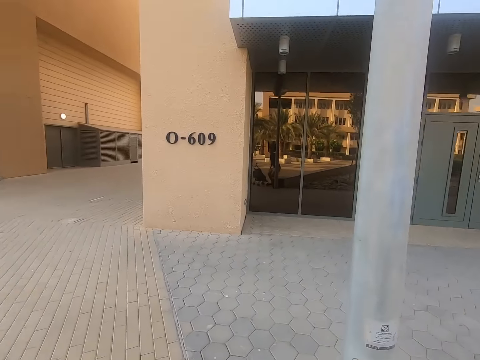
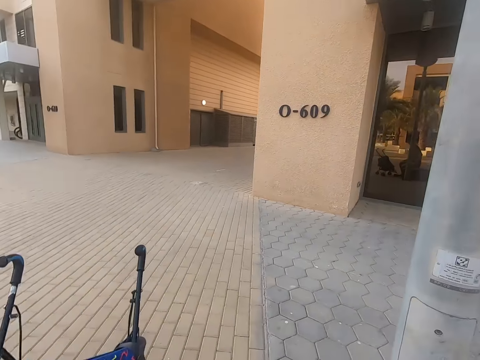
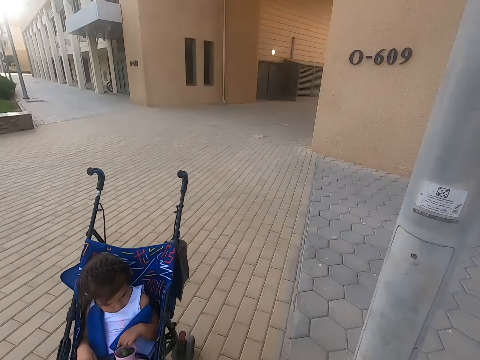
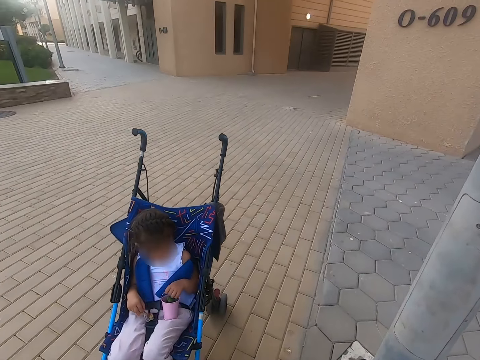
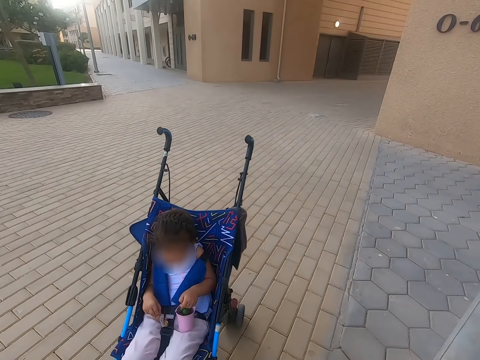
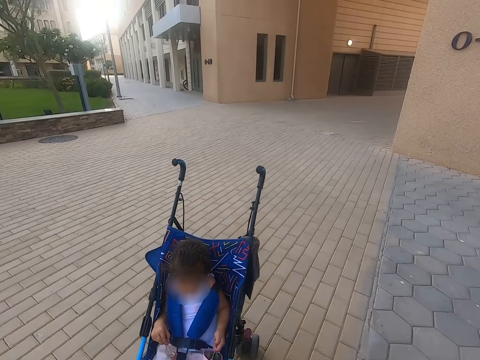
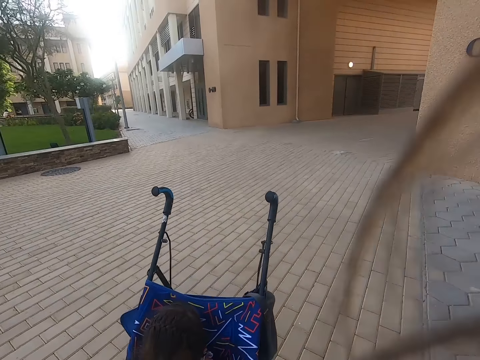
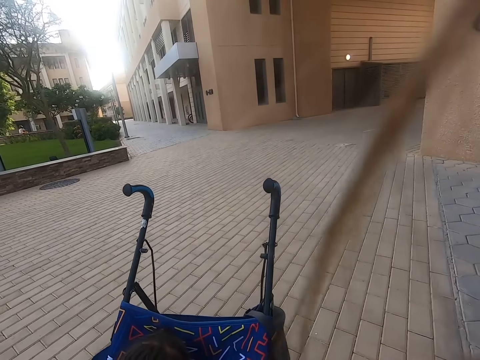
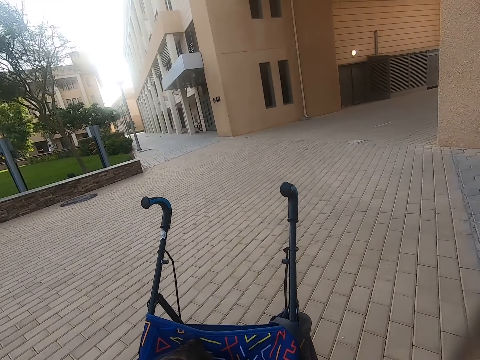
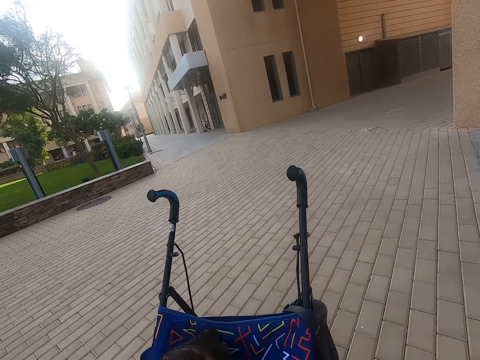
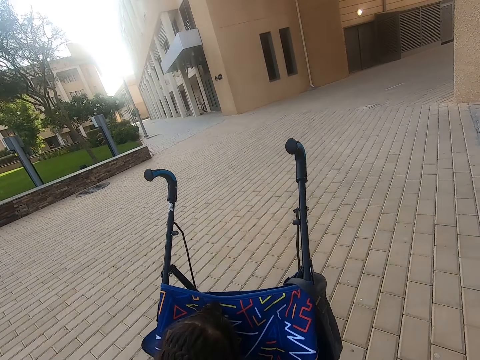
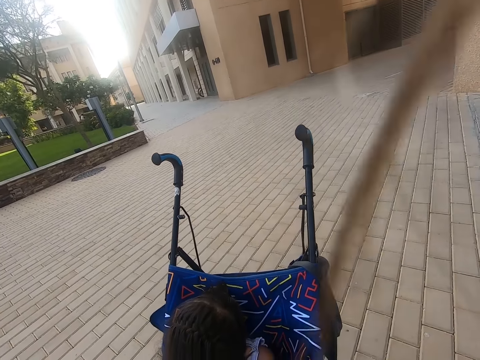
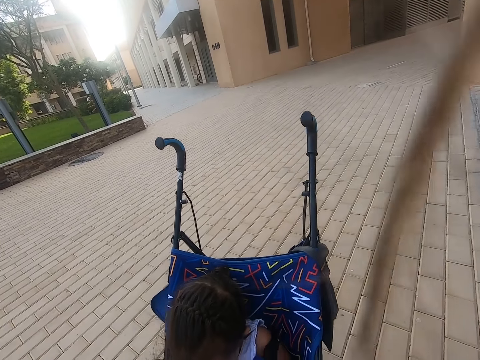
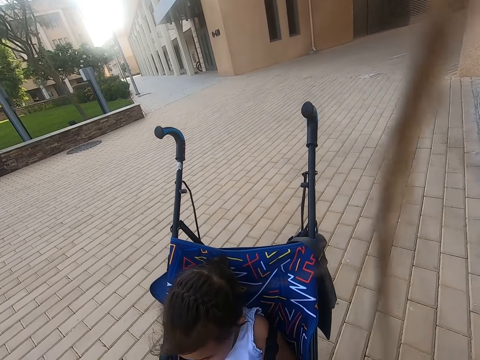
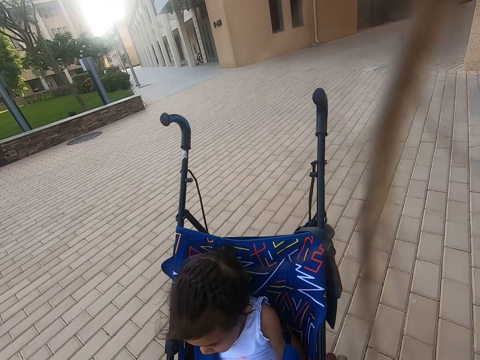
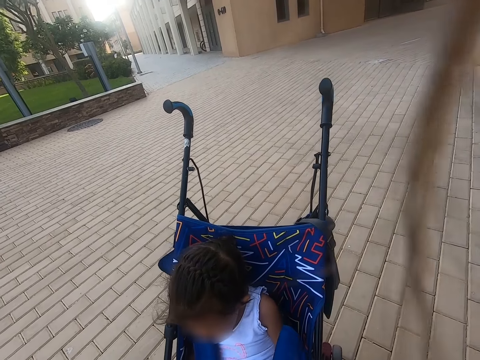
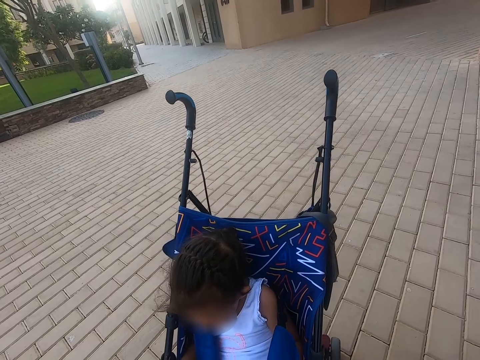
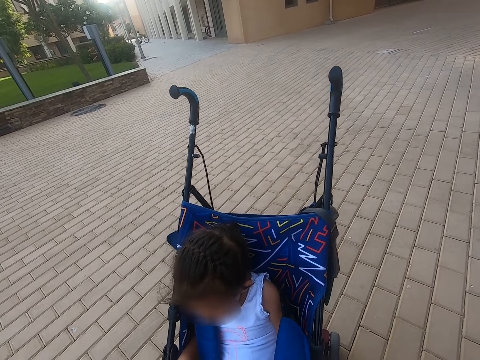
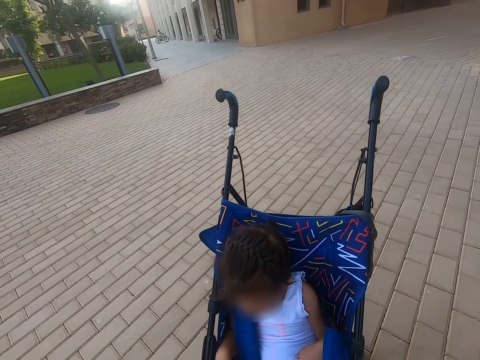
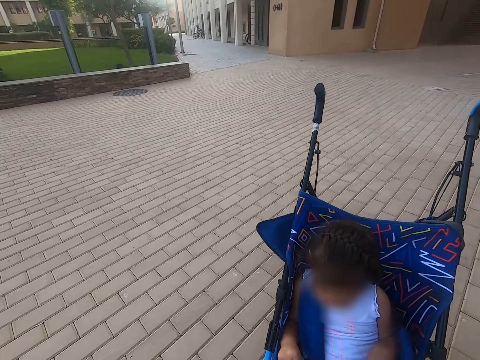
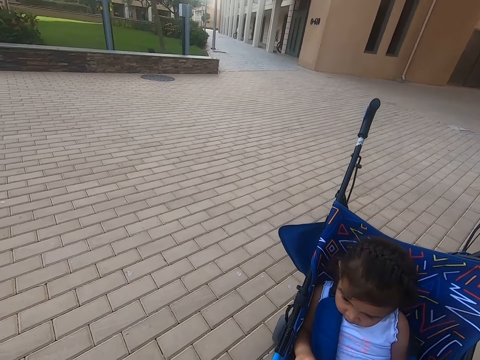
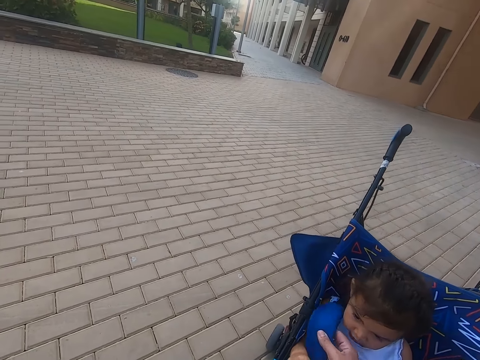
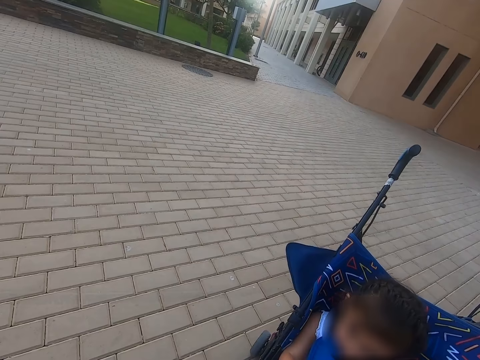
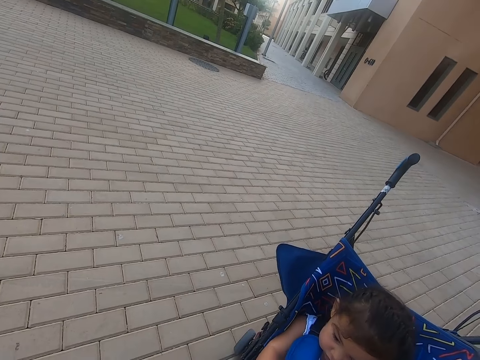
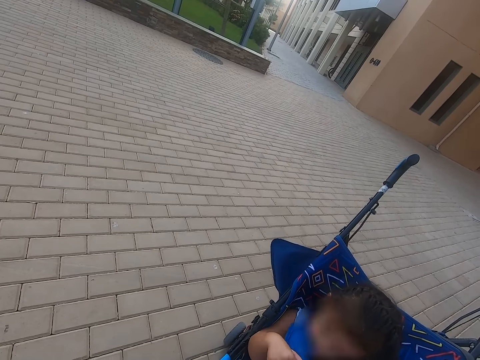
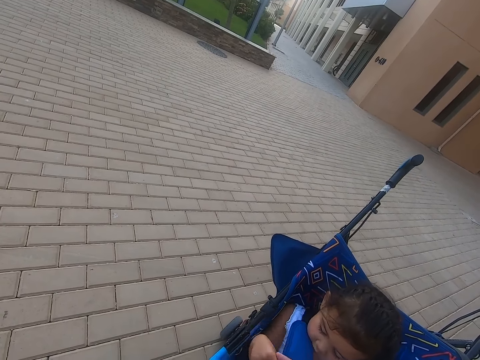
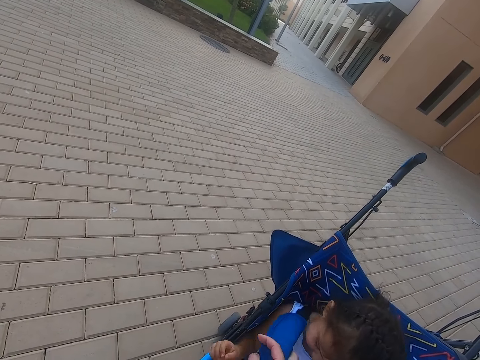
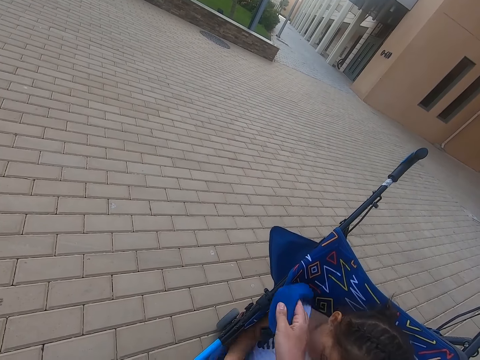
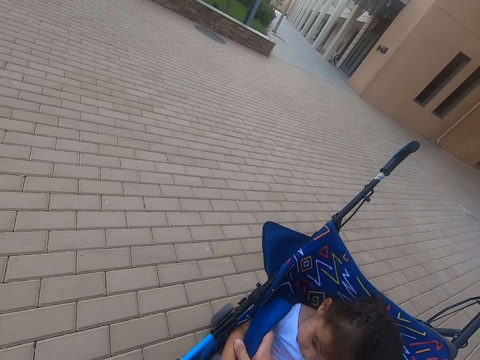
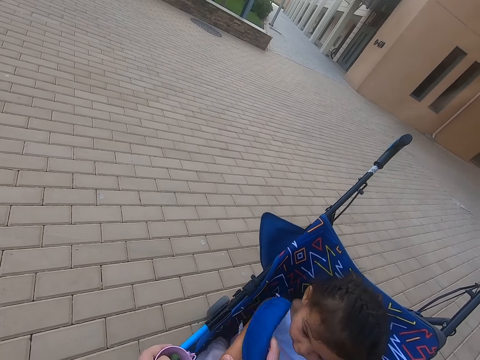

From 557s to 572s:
A baby plays with the container. The camera wearer fixes the baby stroller.

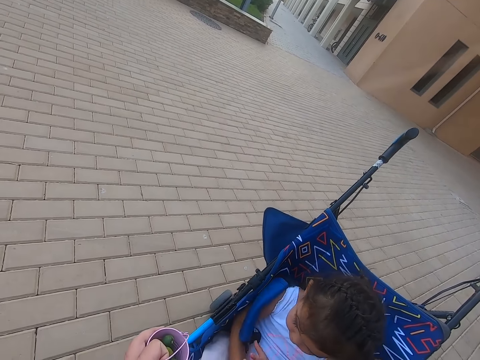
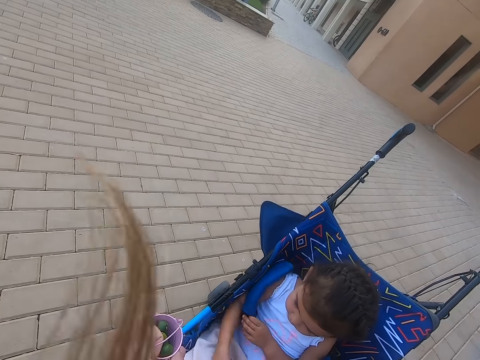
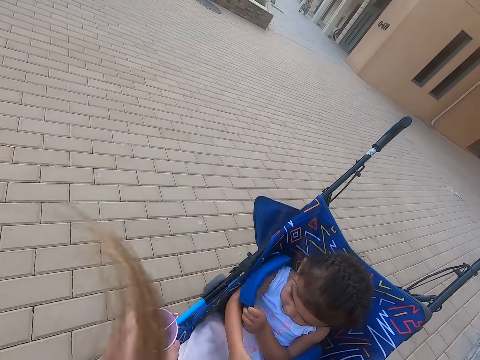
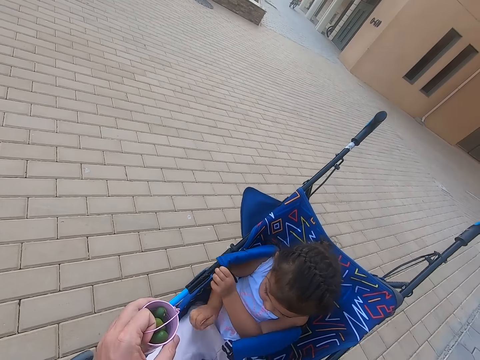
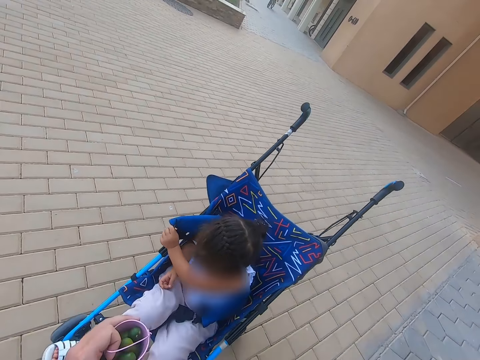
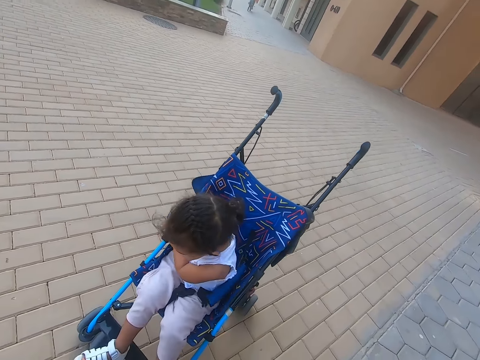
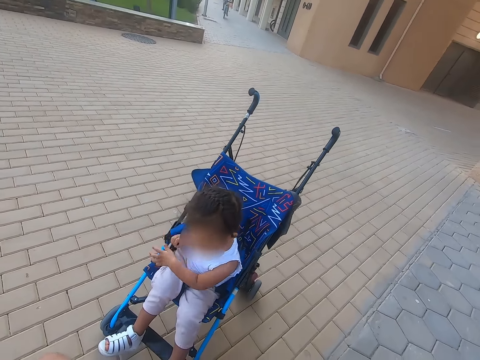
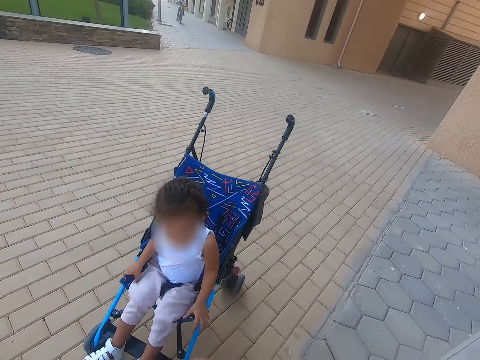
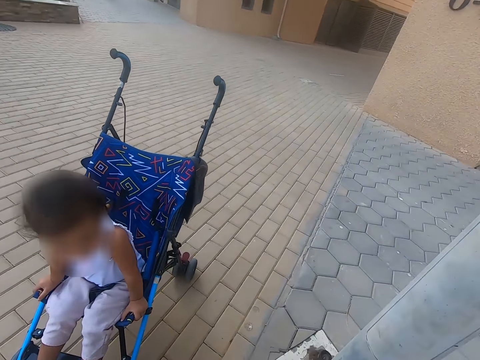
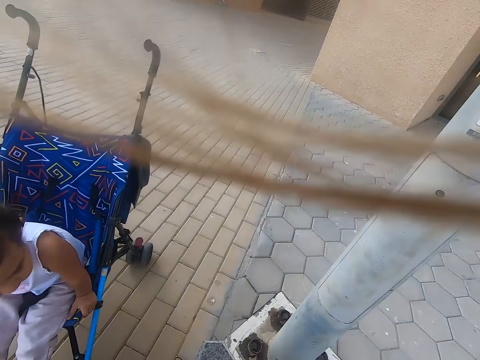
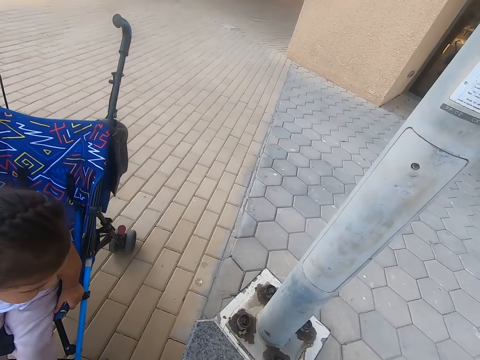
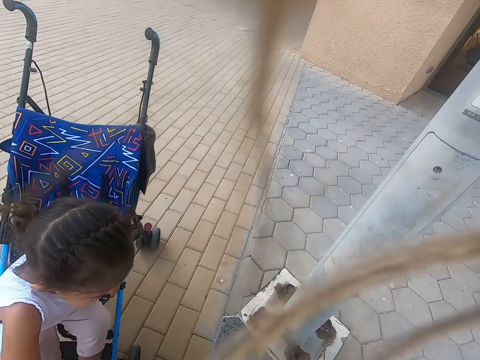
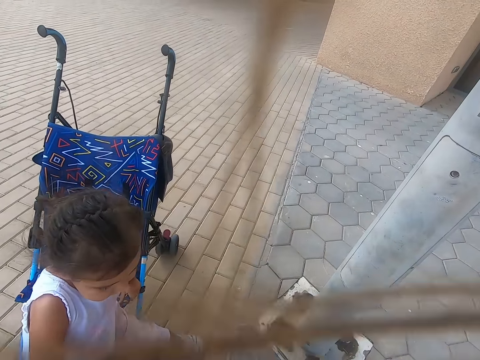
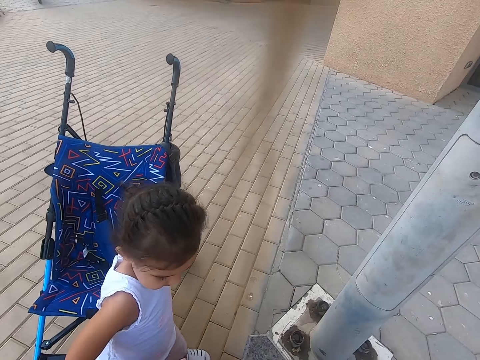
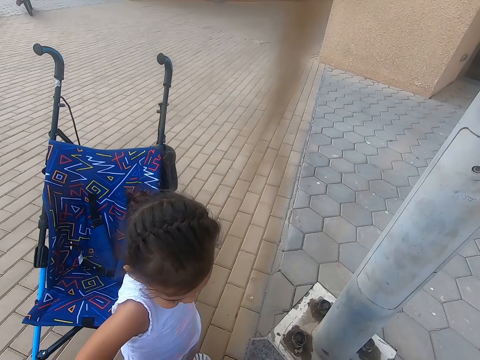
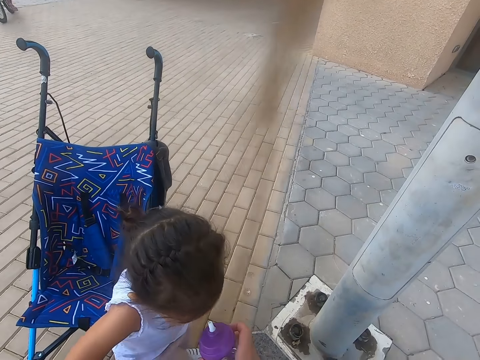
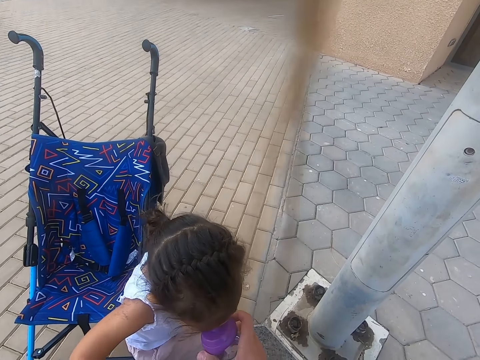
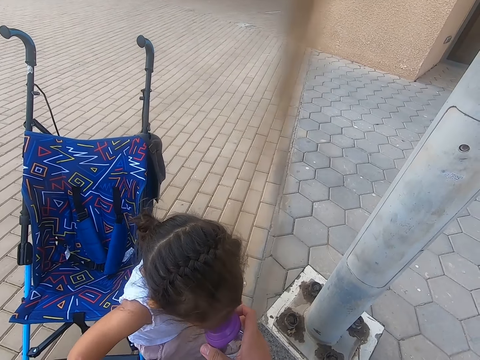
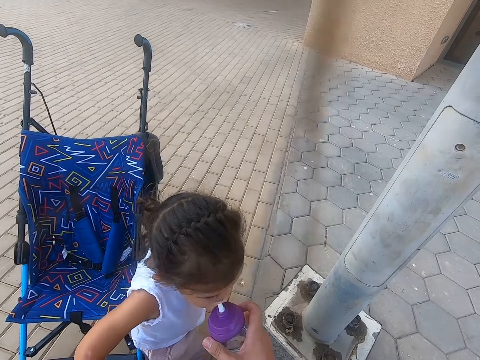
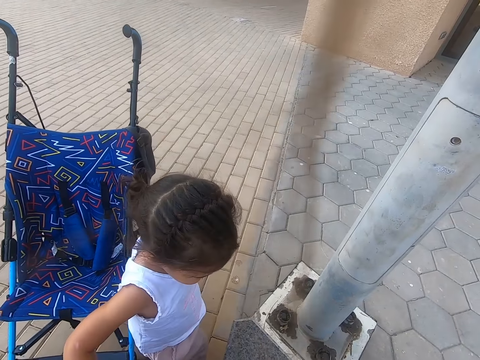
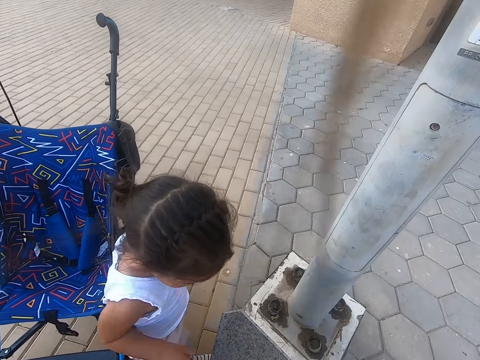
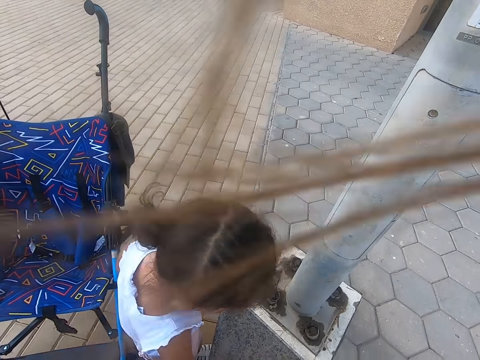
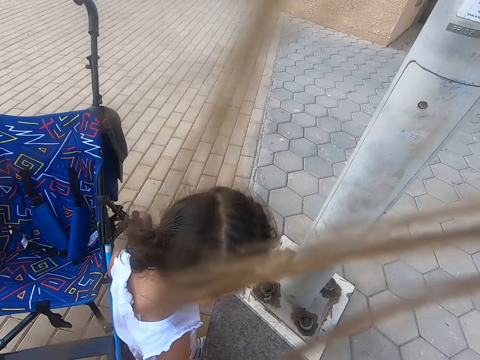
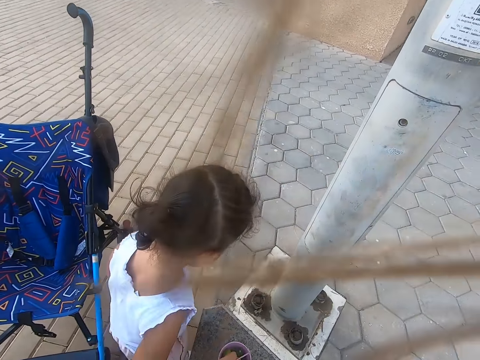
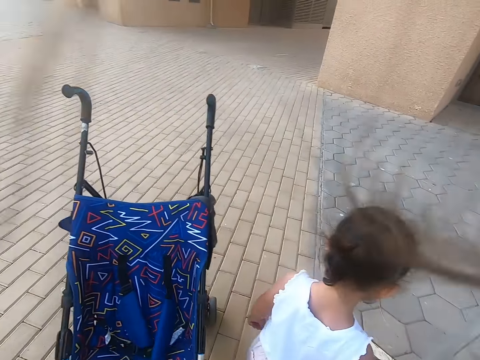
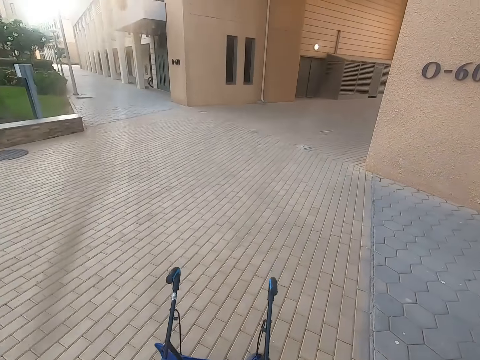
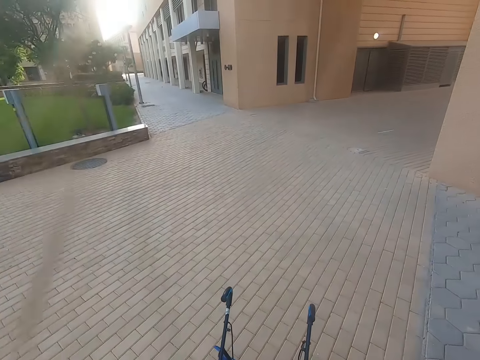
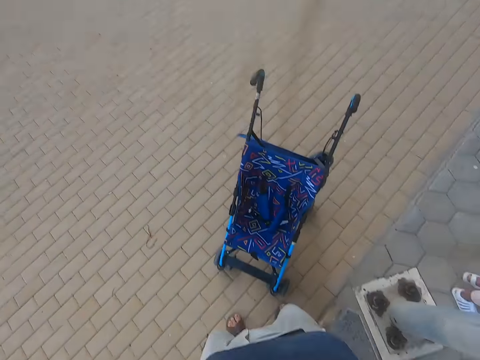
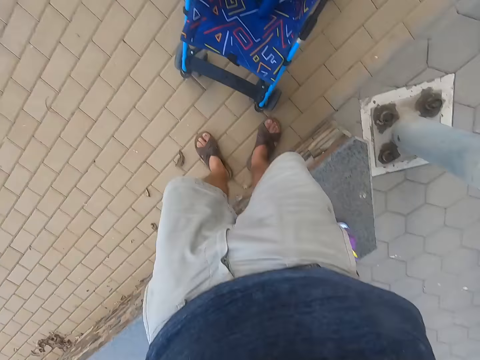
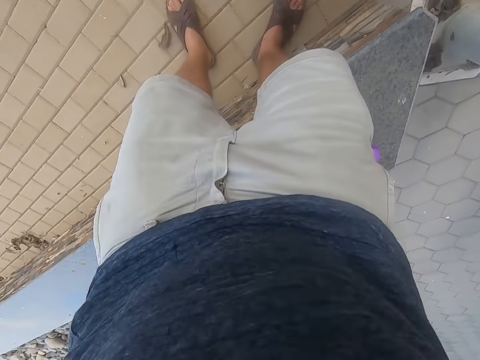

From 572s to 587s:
The camera wearer gives a girl fruits. A baby stands from the stroller. The baby runs around the compound.
